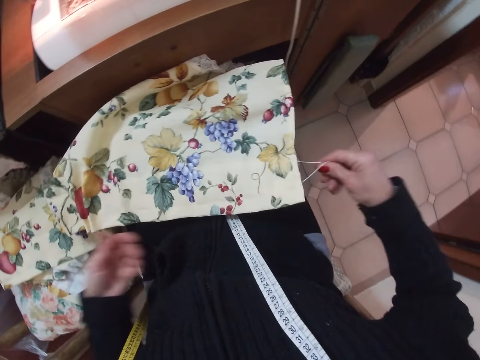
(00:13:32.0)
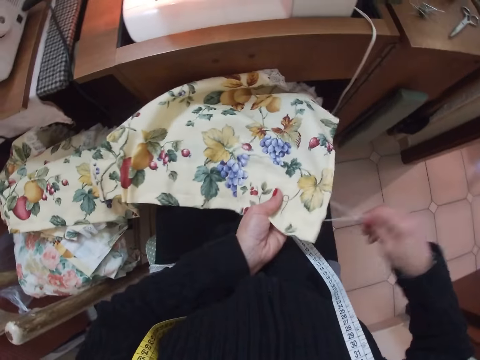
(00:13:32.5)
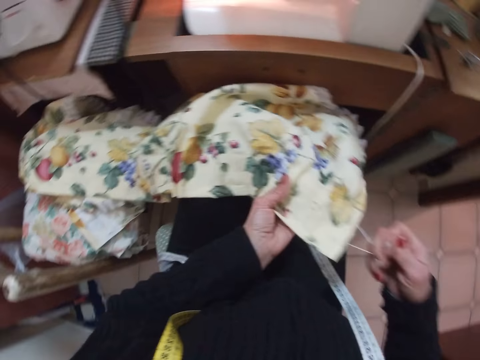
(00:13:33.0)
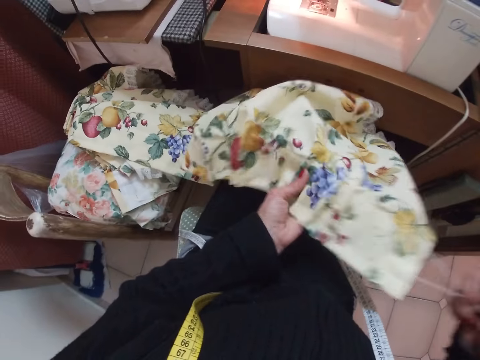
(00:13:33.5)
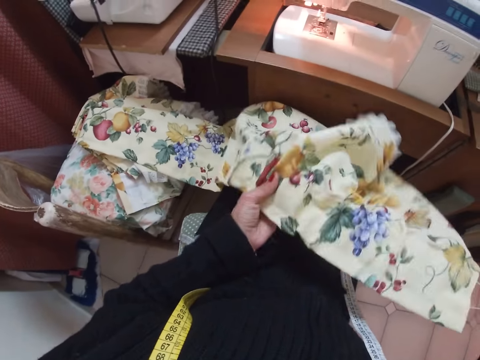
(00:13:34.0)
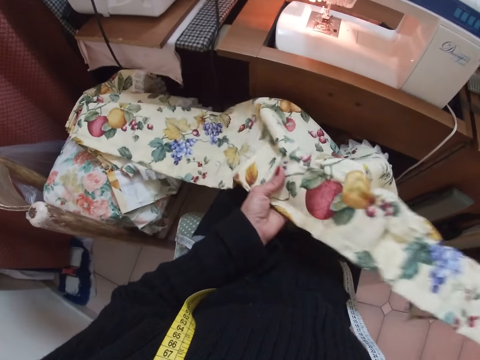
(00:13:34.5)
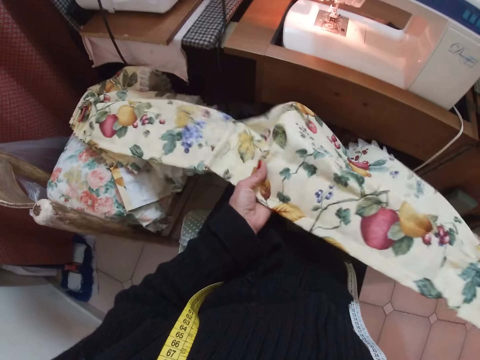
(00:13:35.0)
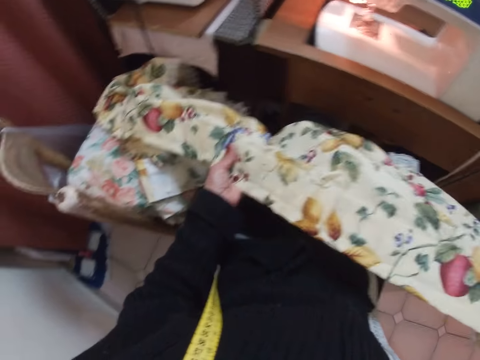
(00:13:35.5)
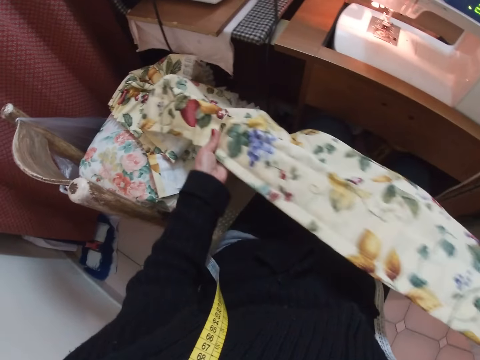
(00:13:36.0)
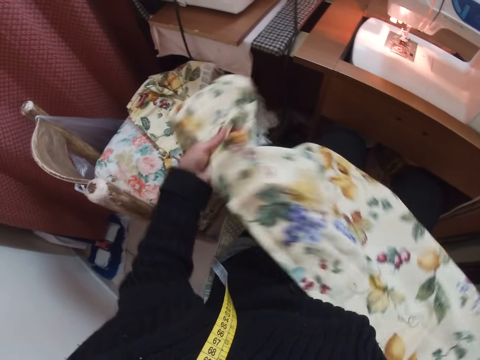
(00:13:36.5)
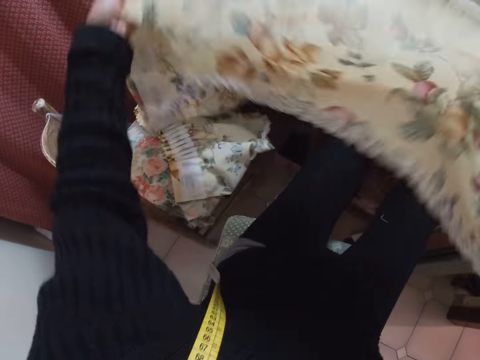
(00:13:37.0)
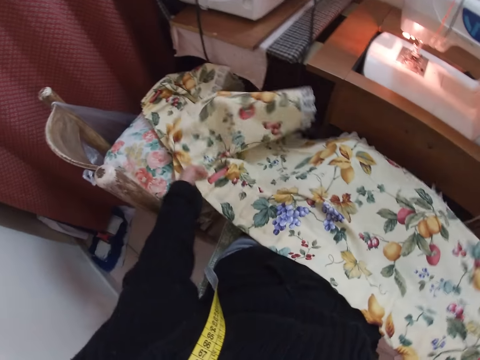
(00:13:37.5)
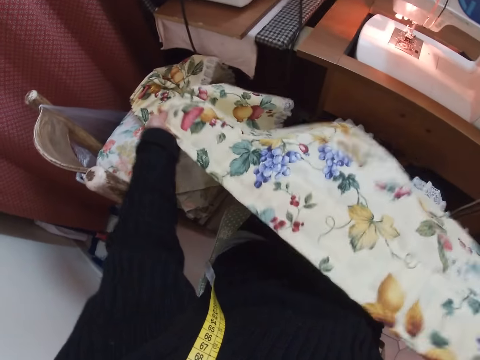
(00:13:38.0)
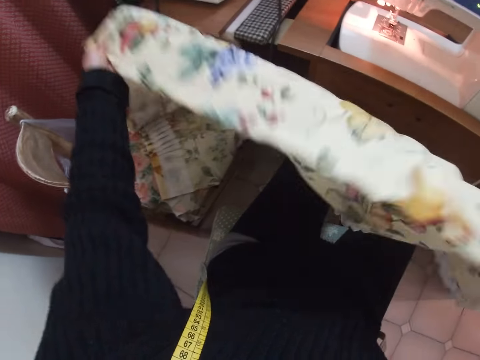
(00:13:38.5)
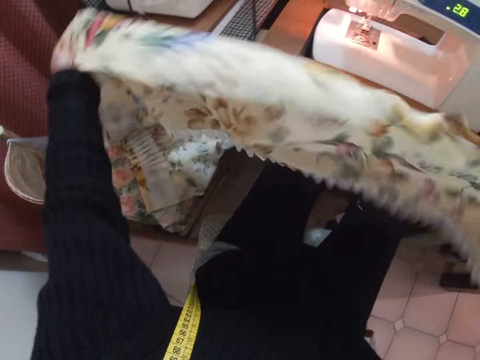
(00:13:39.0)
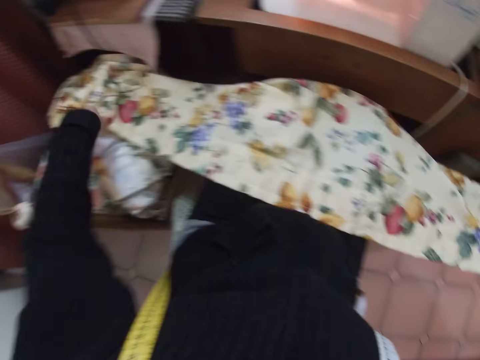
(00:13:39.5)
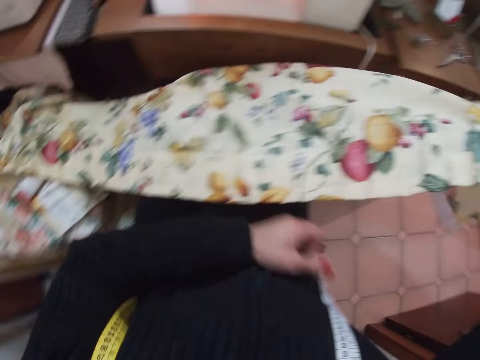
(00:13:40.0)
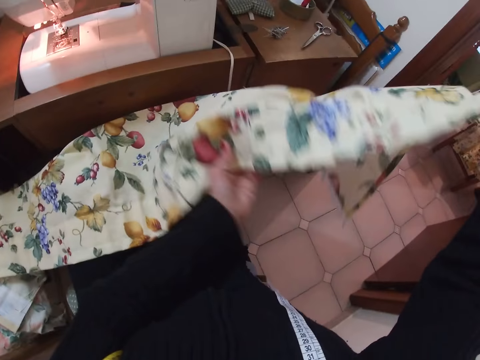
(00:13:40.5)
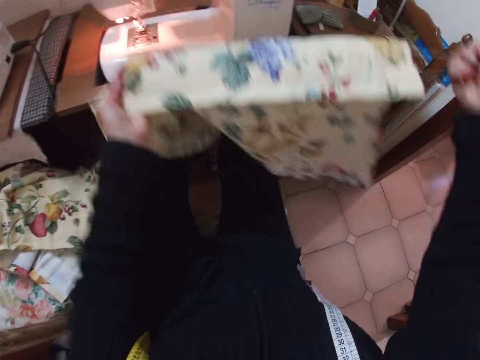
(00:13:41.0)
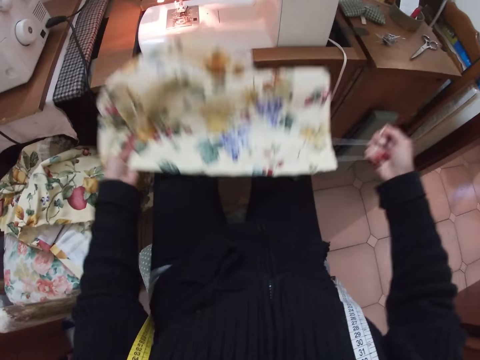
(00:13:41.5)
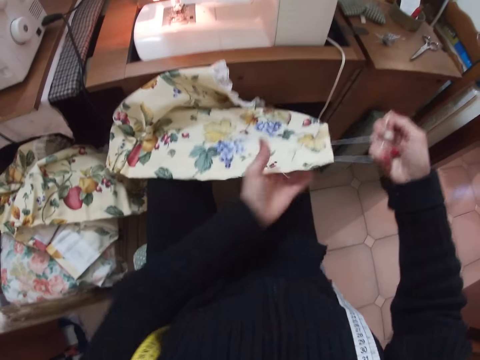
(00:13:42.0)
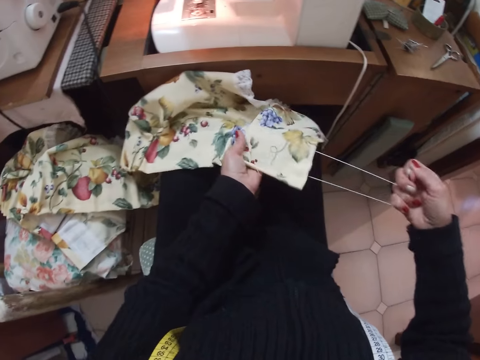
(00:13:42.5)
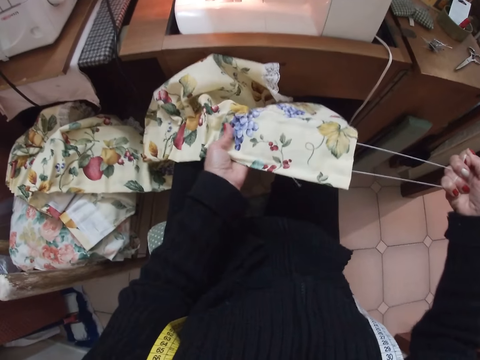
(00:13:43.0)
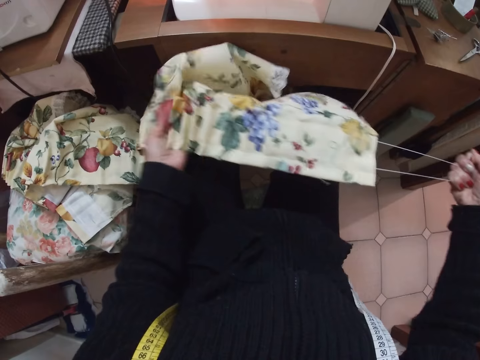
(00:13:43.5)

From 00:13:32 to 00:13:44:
The camera wearer pulls the threads from the fabric with her right hand. She adjusts the pleating of the fabric with her left hand. She spreads the fabric on her thighs. She adjusts the pleating of the fabric with her left hand.

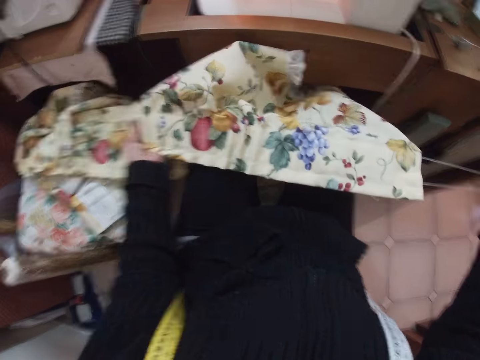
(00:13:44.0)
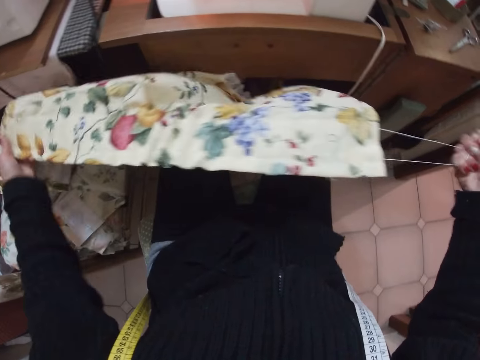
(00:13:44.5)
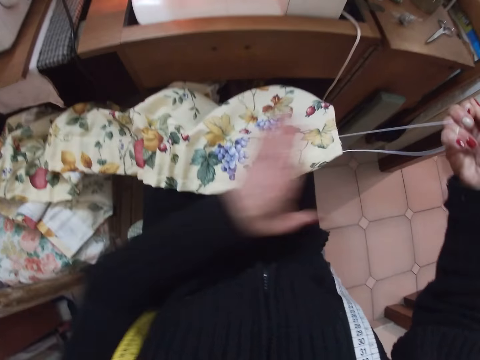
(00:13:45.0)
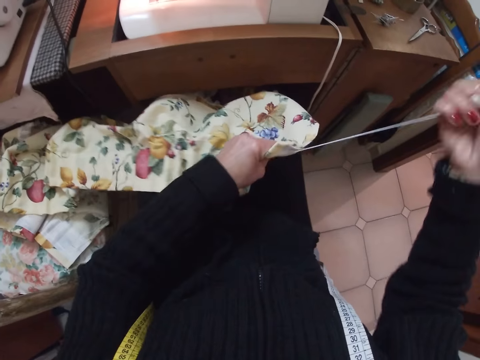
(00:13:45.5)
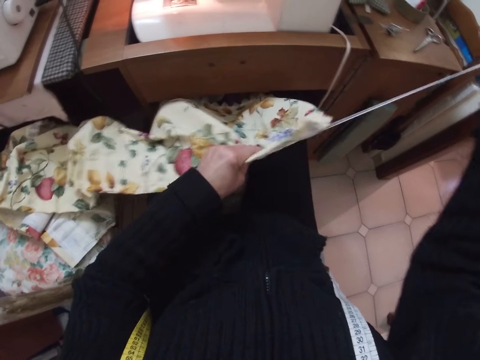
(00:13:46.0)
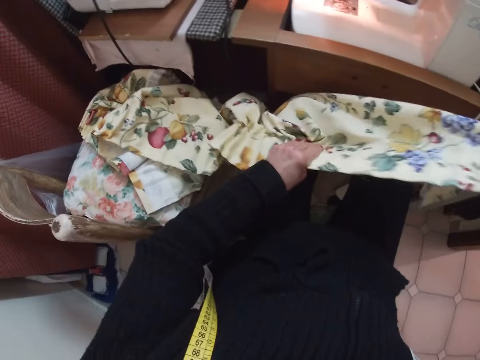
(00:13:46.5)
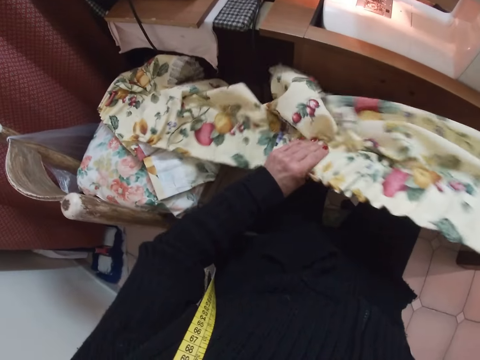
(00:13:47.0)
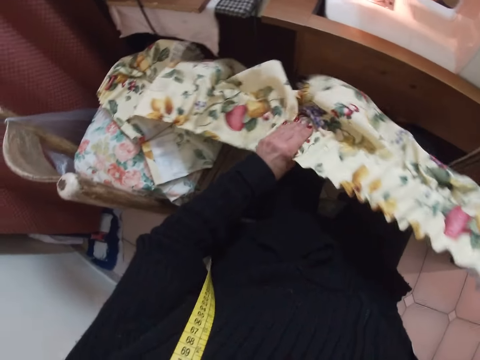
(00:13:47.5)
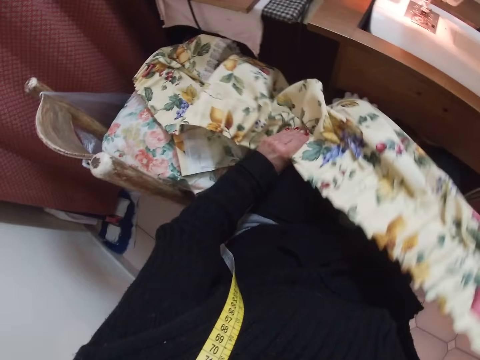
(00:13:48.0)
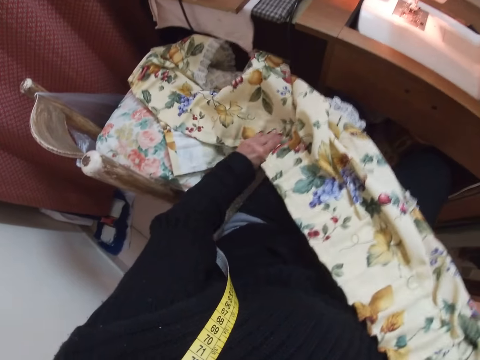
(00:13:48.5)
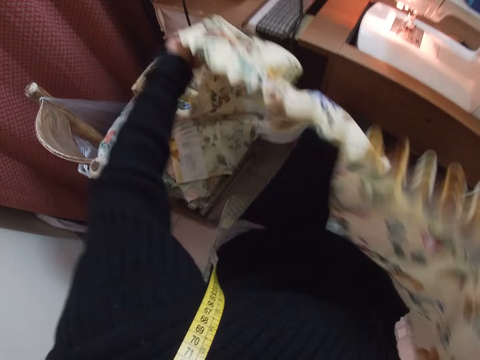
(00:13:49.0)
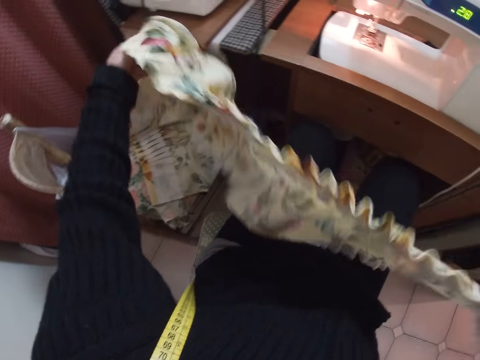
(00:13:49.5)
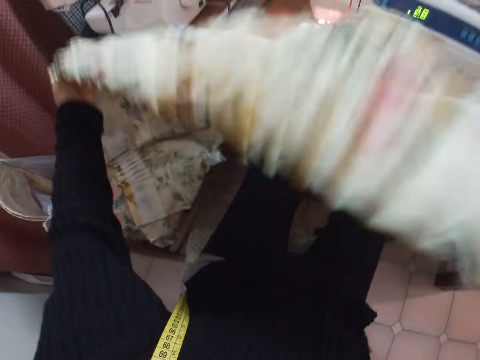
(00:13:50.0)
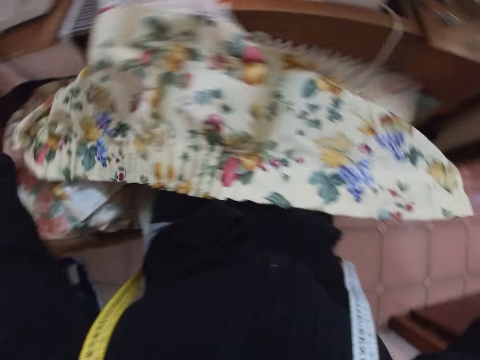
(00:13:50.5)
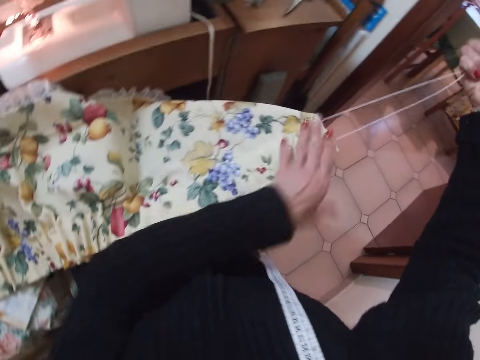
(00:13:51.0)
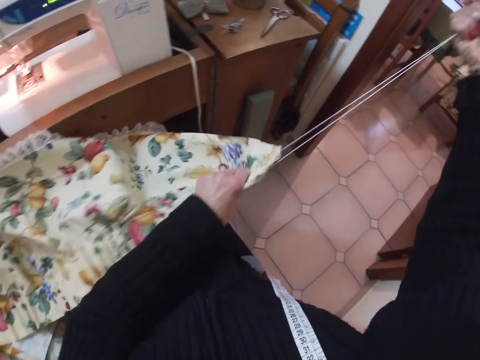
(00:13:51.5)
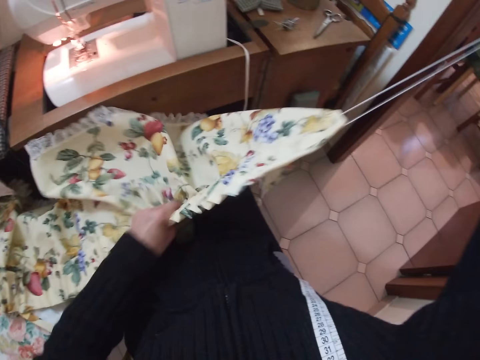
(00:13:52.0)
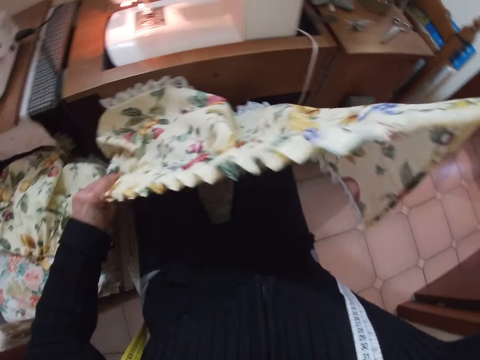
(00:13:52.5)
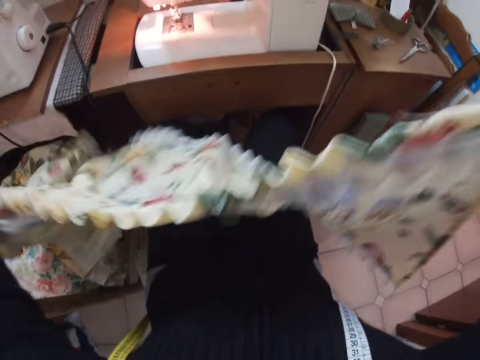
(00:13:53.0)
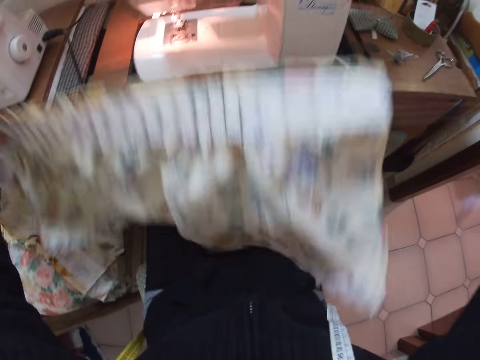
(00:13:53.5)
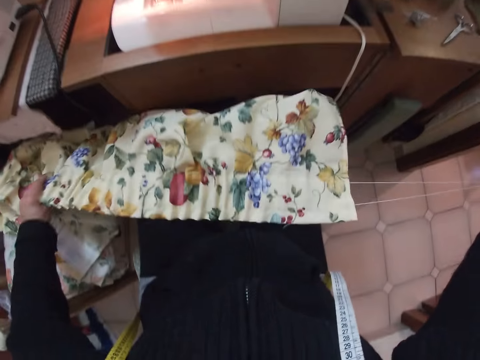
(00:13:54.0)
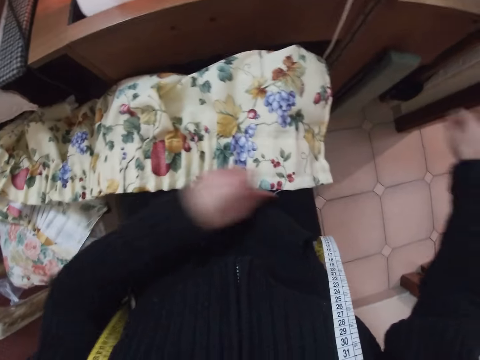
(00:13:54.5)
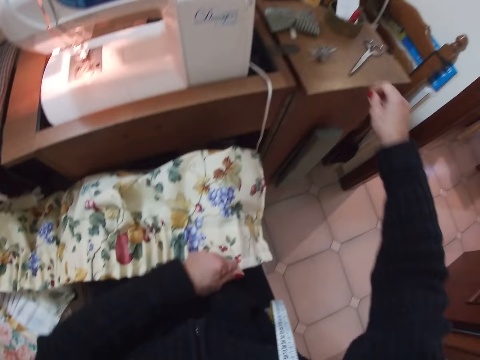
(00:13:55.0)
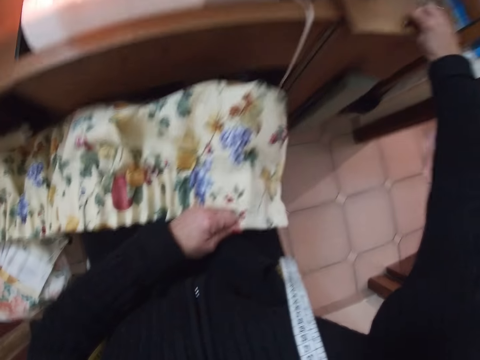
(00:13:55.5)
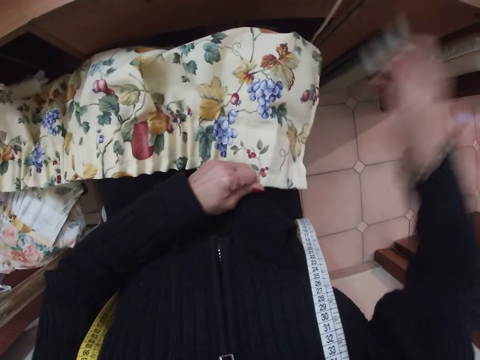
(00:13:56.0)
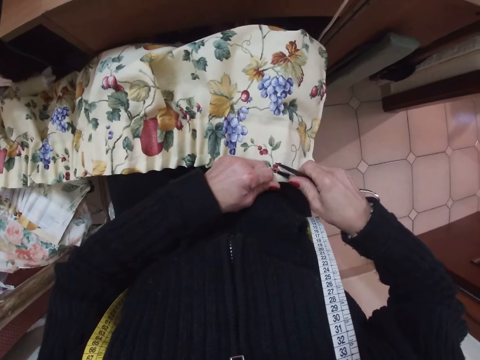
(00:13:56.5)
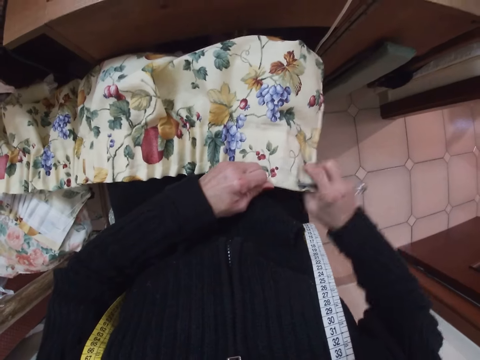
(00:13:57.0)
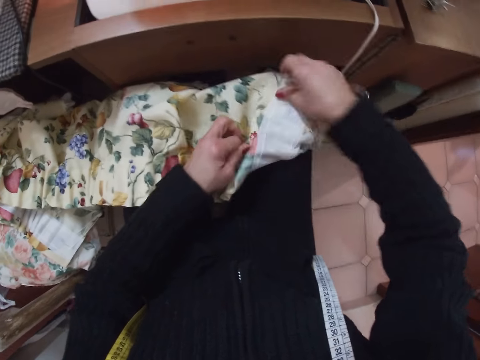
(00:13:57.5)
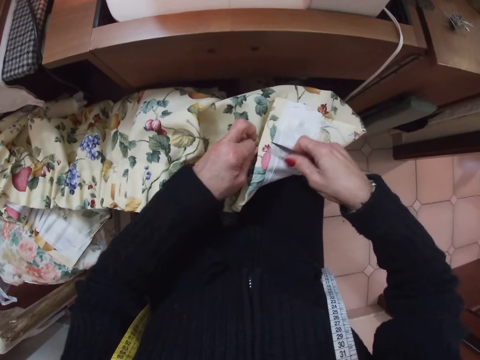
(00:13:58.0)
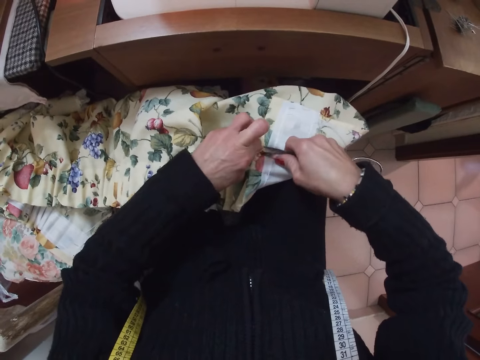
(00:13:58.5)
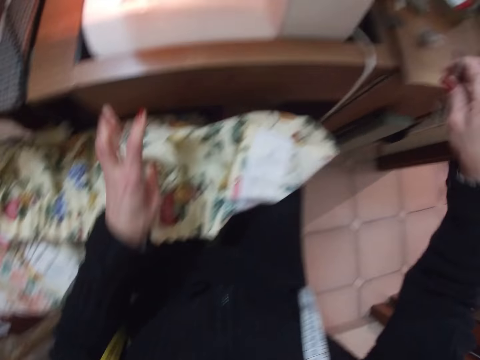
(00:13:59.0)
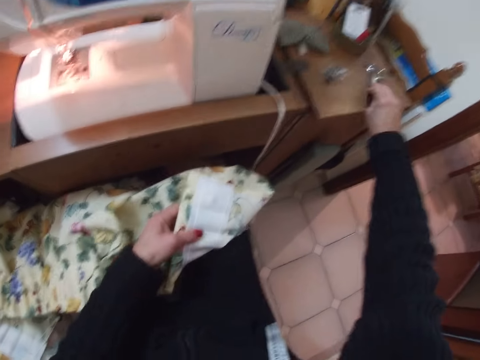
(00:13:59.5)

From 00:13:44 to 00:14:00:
The camera wearer pulls the thread, adjusts the cloth and lifts the cloth. She spreads the cloth on her thighs. She pulls the thread from the cloth with her right hand. She adjusts the cloth. She lifts the cloth and puts the cloth on the lap. She picks up a pair of scissors from the table with her right hand. She cuts threads from the cloth with the scissors in her right hand. She turns the cloth to the other side. She cuts threads from the cloth with the scissors in her right hand. She puts the scissors on the table.
